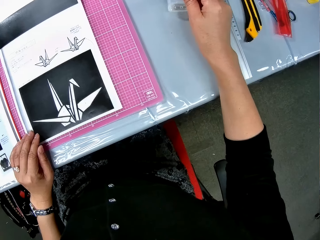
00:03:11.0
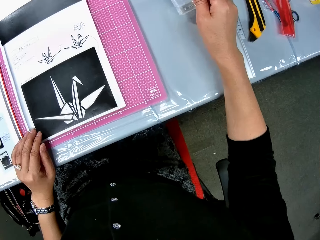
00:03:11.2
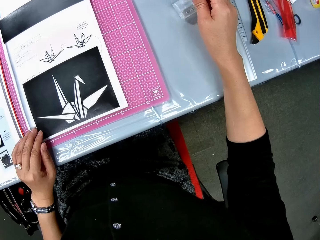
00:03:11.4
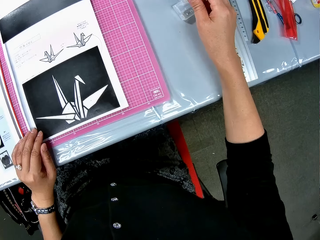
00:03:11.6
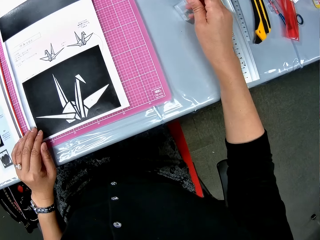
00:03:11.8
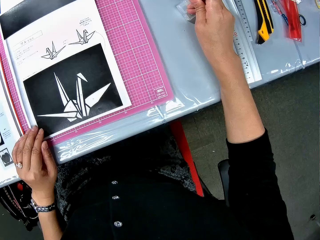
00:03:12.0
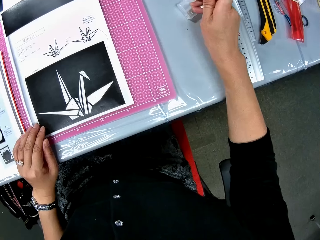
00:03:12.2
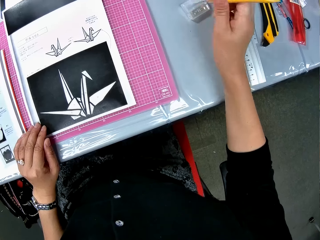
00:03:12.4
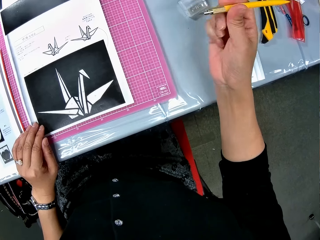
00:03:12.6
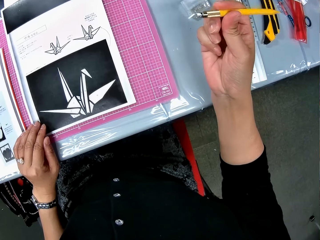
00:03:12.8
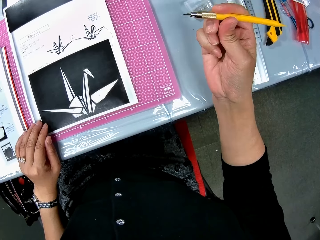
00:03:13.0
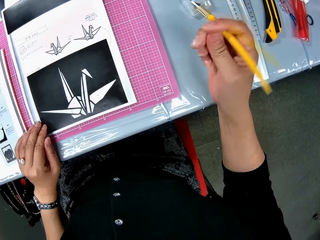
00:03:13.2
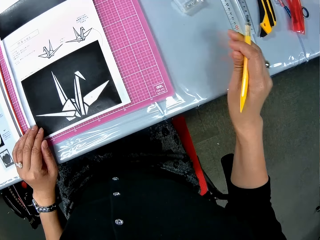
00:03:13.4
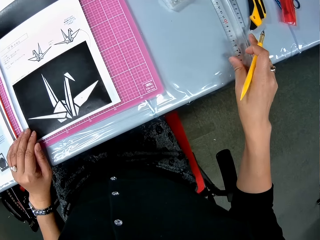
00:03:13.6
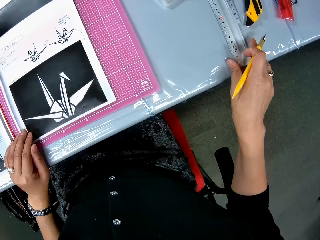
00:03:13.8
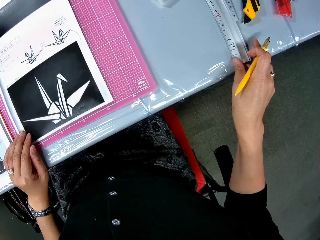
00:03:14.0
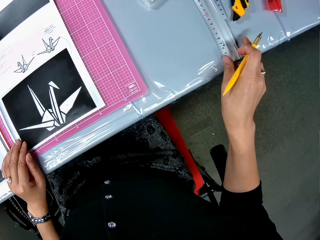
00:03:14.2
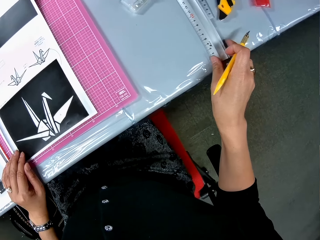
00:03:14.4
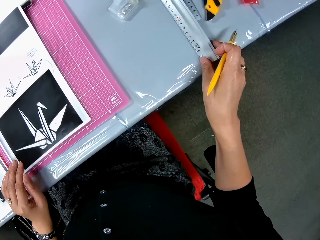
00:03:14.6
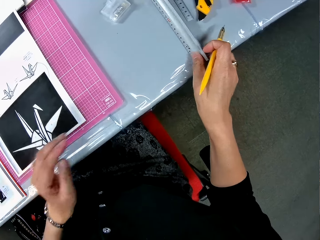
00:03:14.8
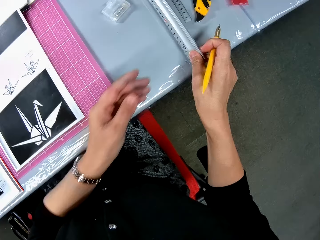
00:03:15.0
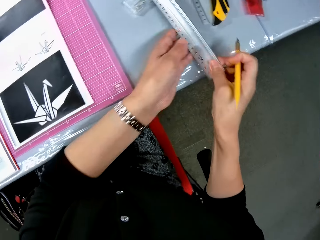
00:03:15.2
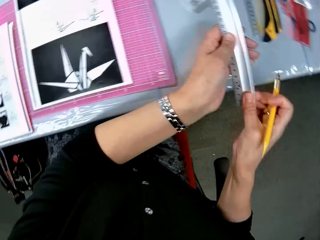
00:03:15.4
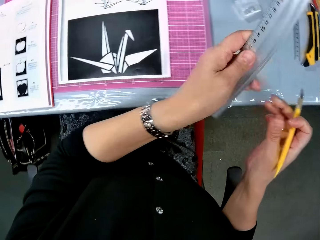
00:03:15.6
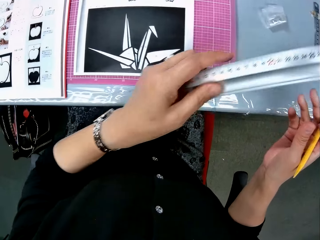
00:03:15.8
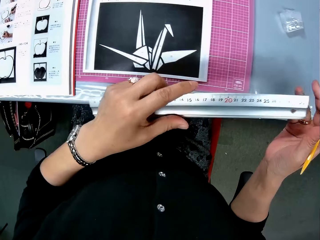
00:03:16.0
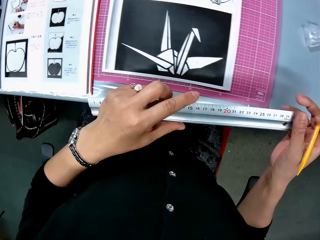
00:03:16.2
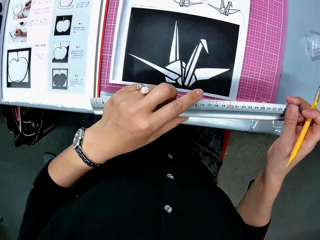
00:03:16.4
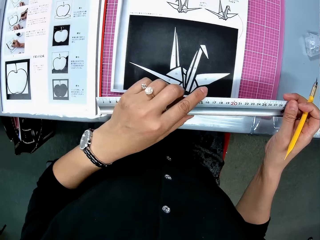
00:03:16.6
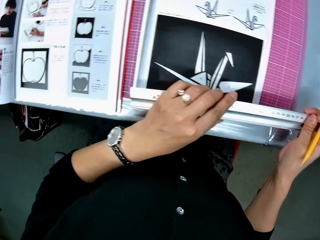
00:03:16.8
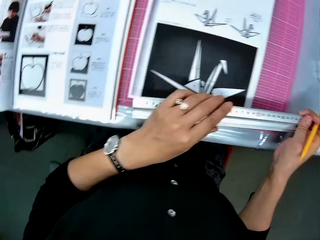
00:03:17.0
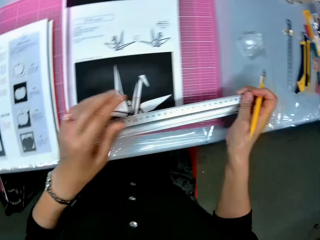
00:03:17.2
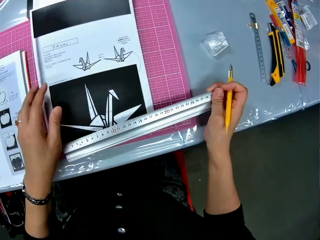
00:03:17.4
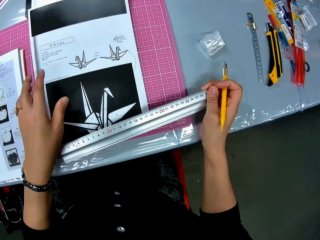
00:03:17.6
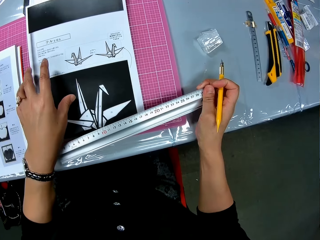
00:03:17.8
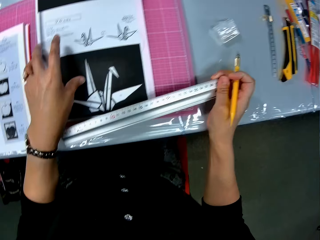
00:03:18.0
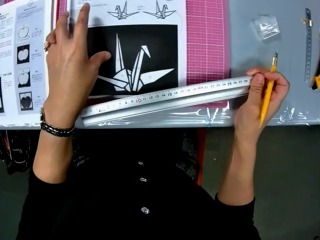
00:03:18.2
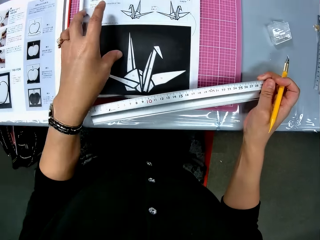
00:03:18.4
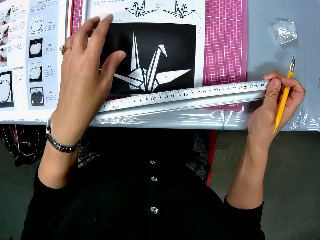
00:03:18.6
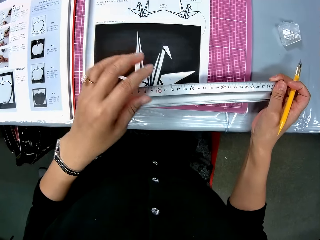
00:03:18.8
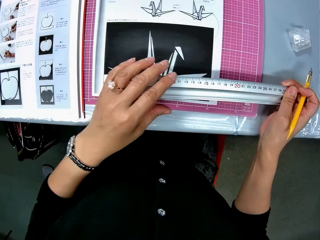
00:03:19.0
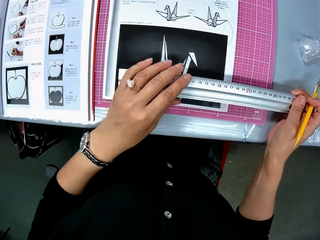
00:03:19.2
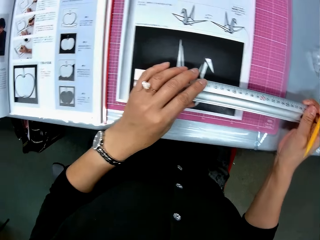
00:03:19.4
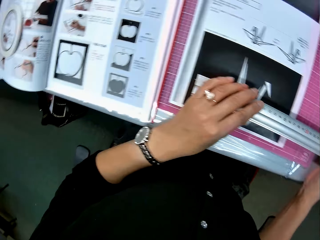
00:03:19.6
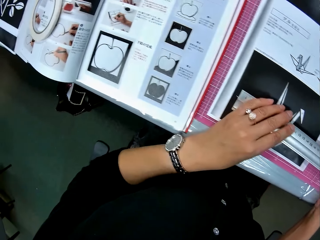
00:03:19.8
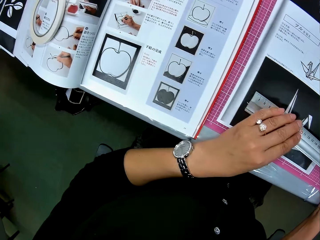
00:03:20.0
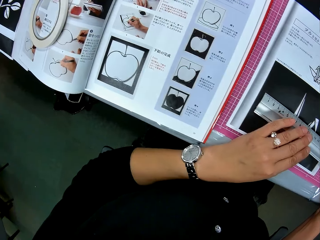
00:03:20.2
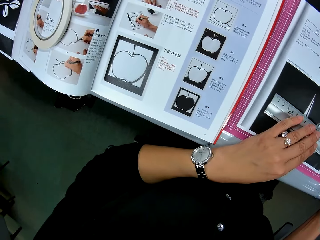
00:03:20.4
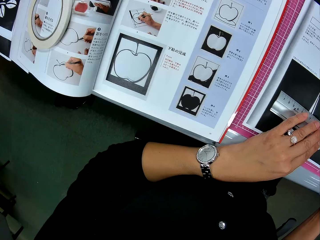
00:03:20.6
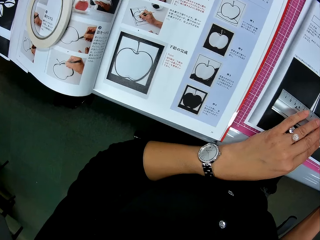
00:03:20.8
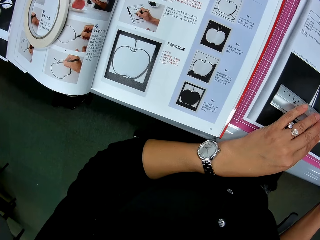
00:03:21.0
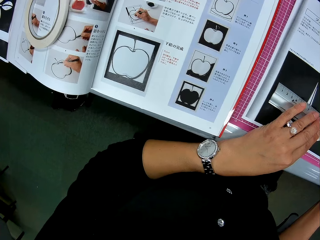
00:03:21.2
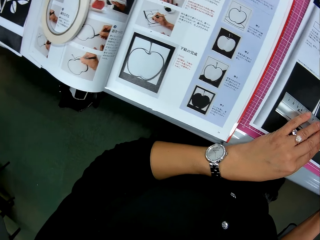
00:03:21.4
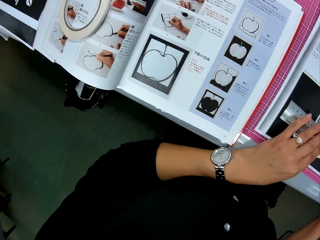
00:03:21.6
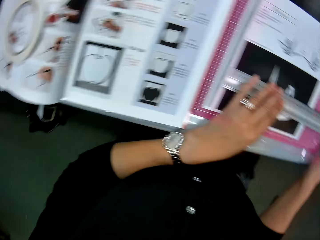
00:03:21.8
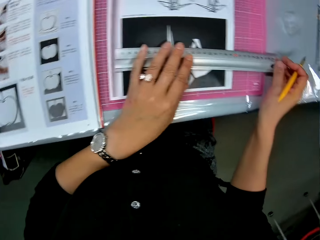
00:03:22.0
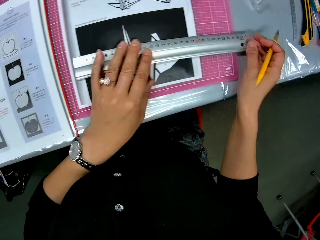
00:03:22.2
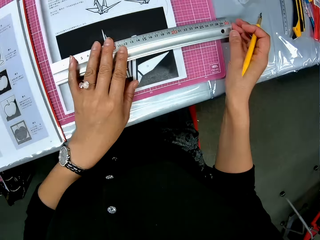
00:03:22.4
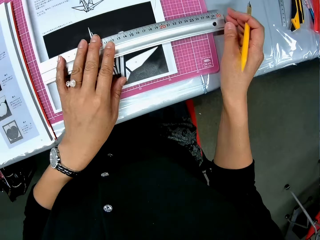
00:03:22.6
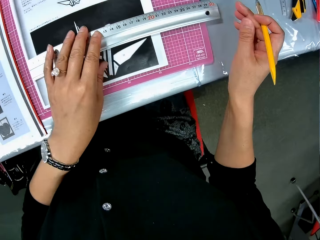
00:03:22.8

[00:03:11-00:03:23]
The camera wearer picks up a paint brush or pen knife from the table. They pick up a ruler from the table. They put the ruler on the paper. They pick up the paint brush from the table. They look at the book.

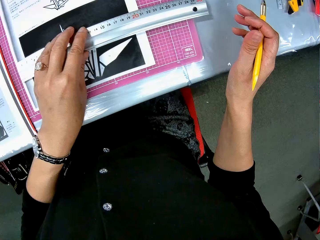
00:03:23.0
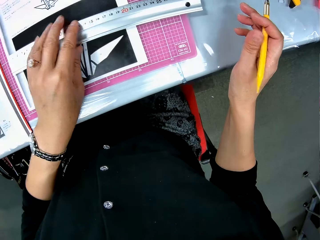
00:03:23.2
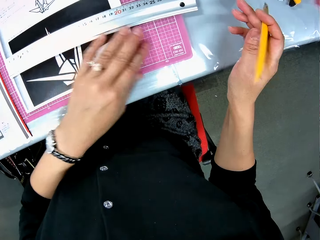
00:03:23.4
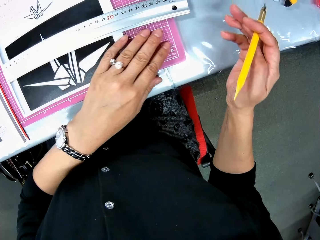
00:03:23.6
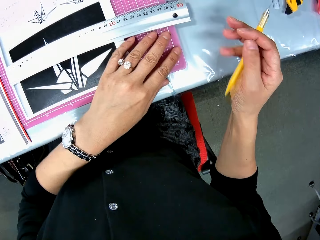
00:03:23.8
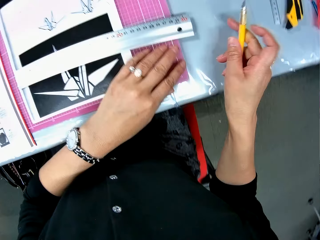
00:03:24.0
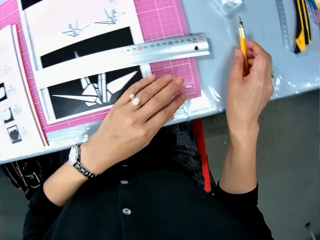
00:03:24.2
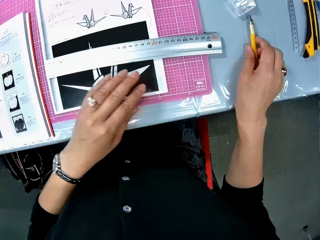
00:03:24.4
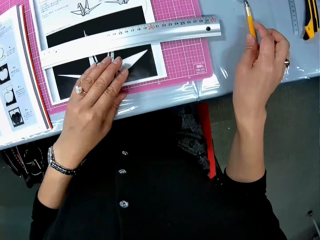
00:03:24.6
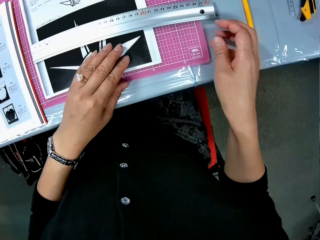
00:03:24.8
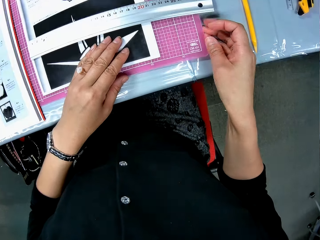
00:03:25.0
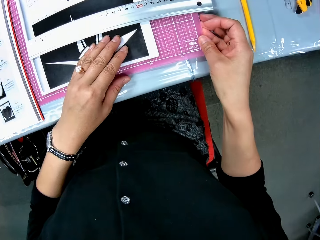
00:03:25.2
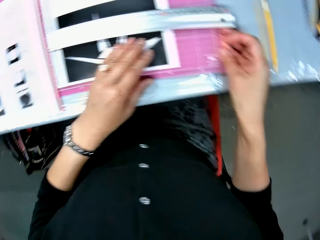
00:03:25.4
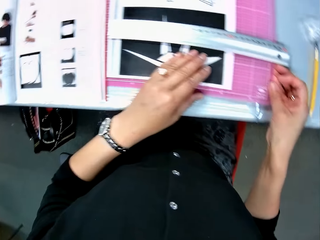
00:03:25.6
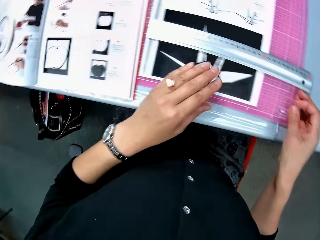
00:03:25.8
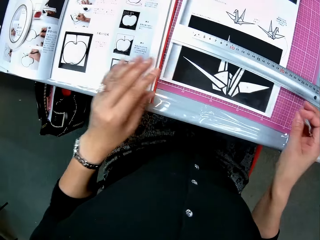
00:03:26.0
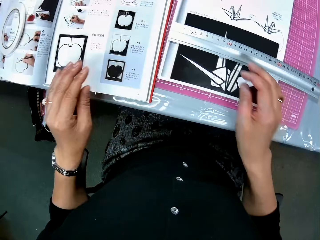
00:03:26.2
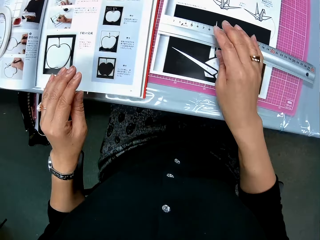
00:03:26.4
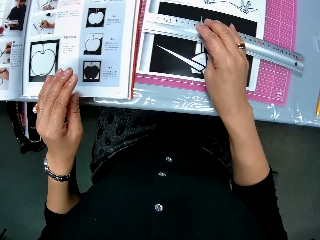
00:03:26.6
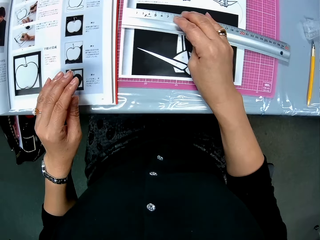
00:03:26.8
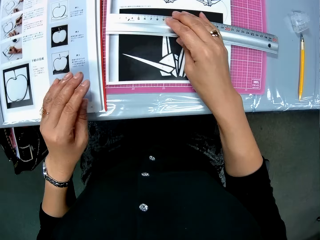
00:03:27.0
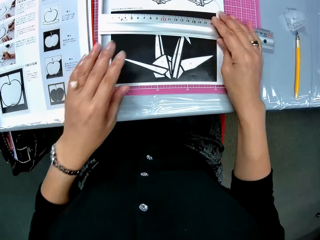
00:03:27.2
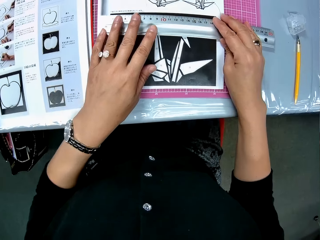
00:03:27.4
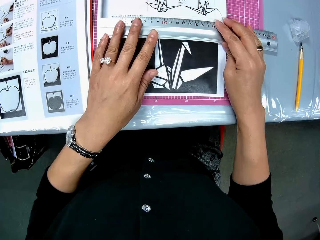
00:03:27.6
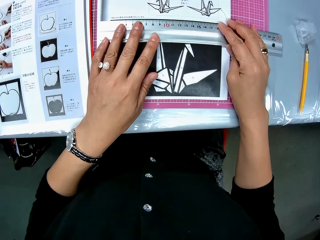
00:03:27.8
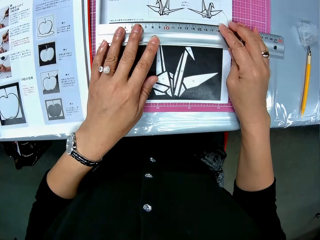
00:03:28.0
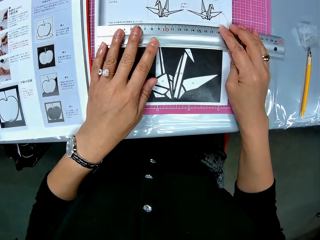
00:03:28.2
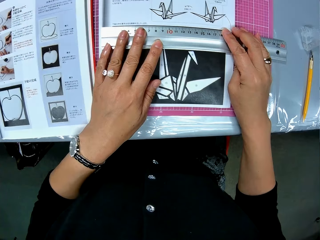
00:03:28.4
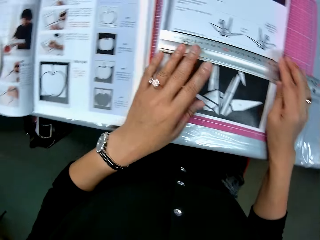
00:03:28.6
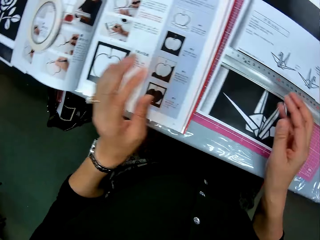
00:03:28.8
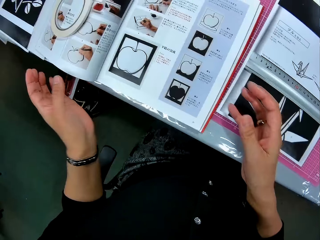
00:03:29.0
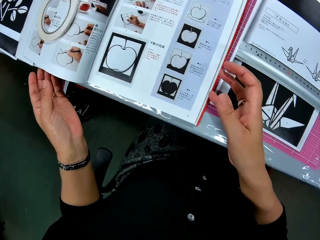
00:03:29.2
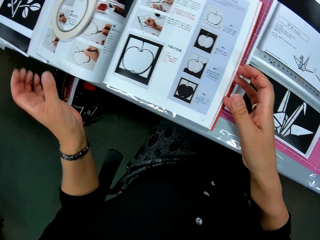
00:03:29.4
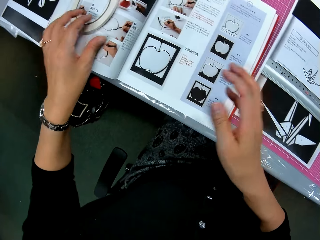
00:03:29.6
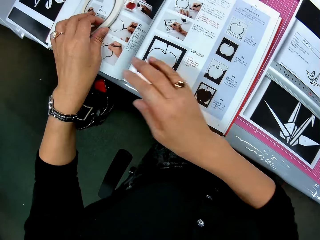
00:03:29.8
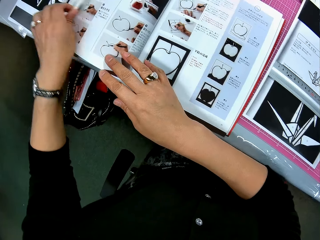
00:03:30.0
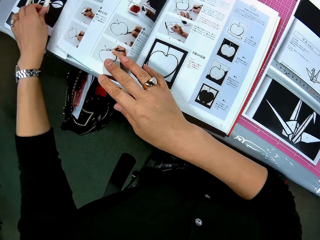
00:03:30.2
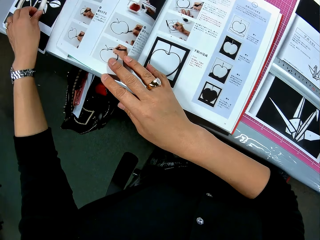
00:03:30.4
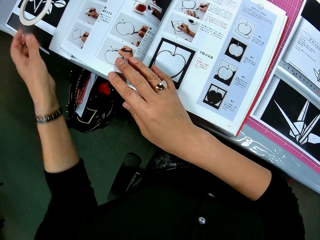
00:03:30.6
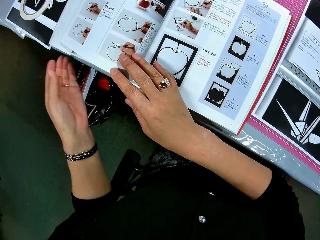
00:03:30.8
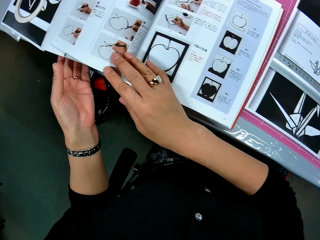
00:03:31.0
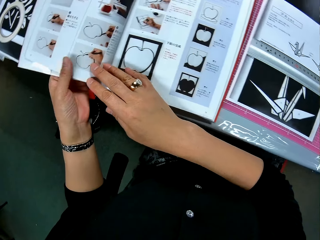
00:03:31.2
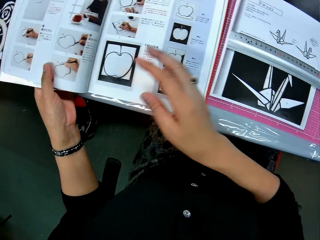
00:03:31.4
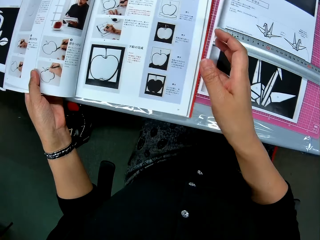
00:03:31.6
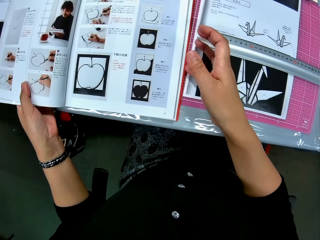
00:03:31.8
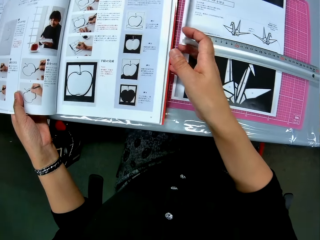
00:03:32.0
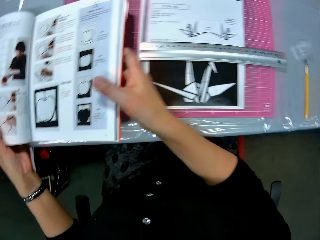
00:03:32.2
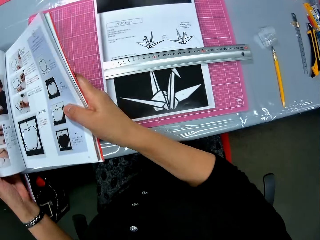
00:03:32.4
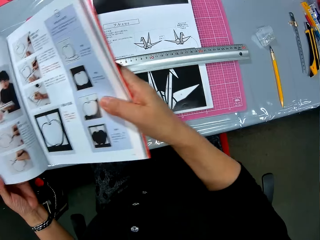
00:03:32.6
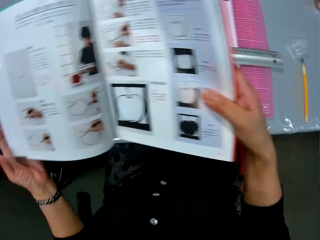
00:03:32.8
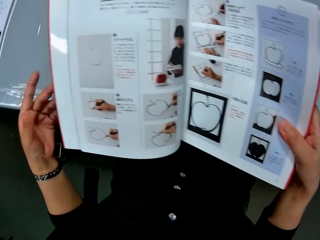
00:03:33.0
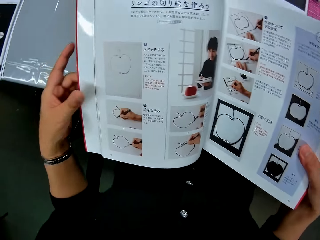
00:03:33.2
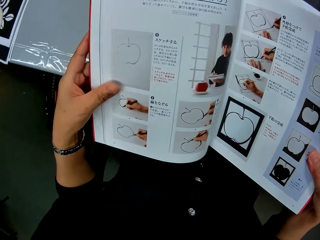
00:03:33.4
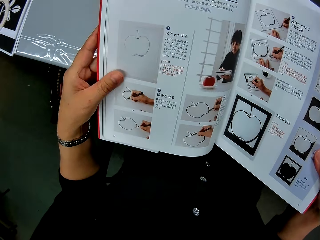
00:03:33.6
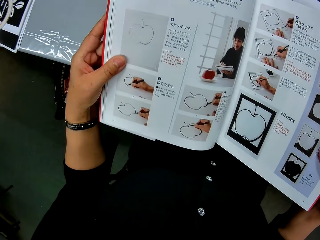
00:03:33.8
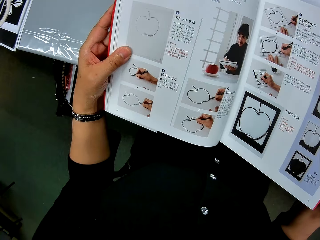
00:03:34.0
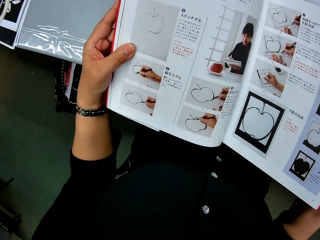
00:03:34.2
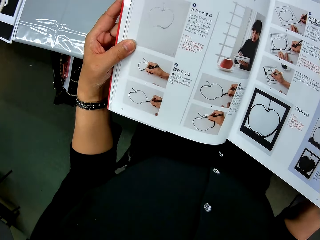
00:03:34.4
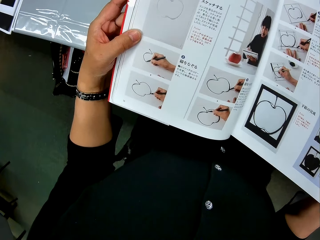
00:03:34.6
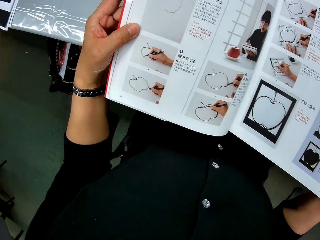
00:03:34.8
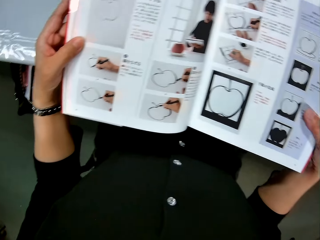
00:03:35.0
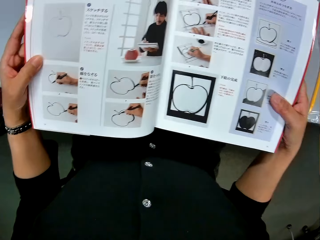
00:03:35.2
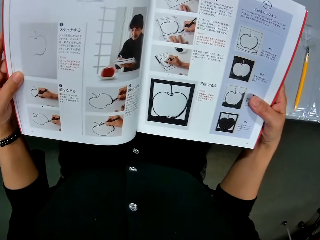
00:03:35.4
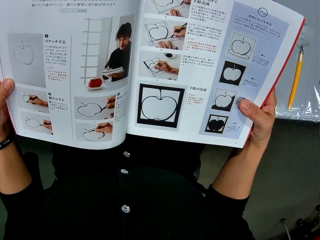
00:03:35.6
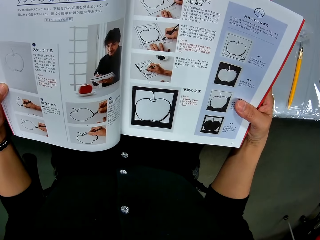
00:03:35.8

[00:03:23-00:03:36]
The camera wearer touches the ruler. He drops the paint brush or pen knife on the table. He slightly shifts the ruler on the book. He moves the lens or masking tape on the book to the table. He picks up the book from the table. He holds up the book with his hands.
